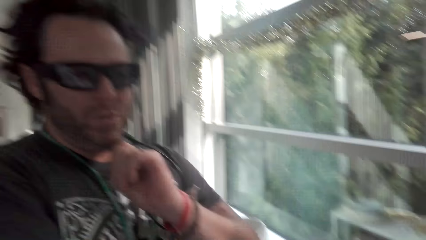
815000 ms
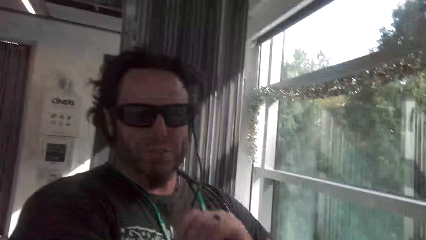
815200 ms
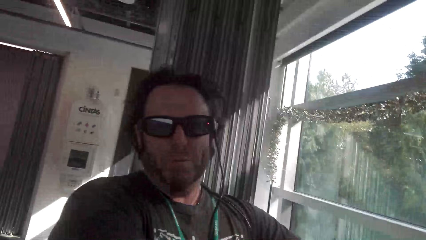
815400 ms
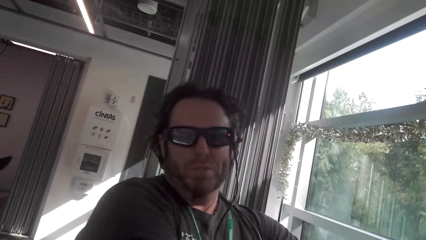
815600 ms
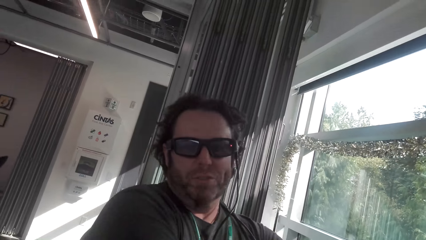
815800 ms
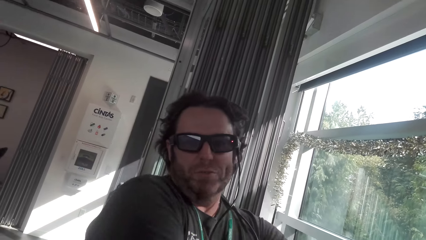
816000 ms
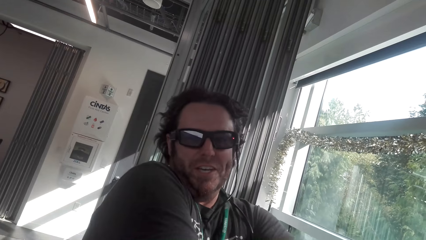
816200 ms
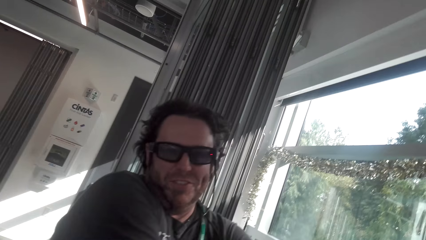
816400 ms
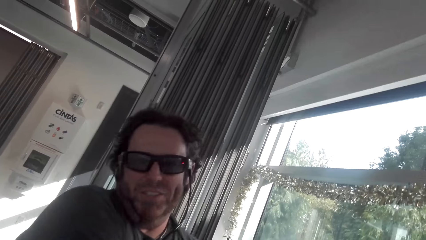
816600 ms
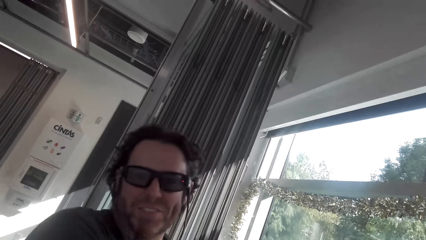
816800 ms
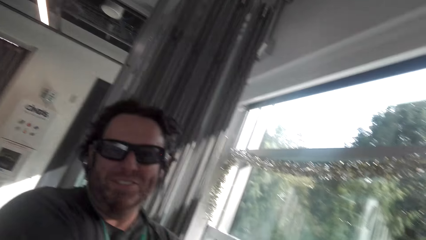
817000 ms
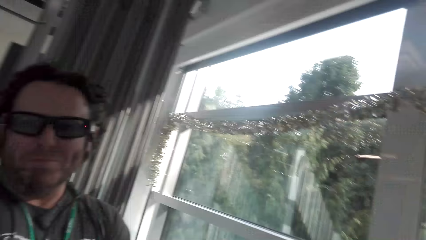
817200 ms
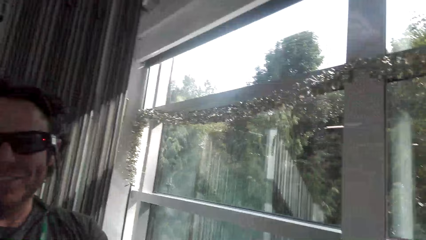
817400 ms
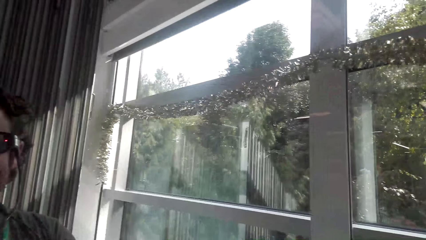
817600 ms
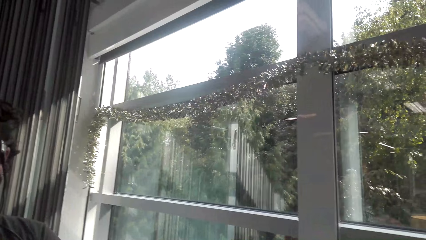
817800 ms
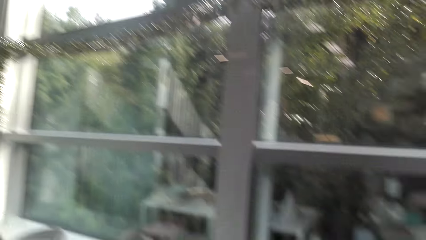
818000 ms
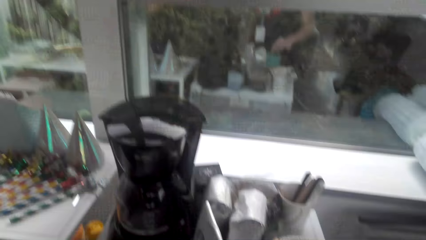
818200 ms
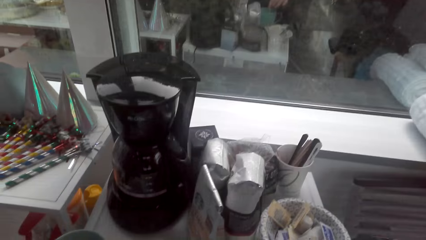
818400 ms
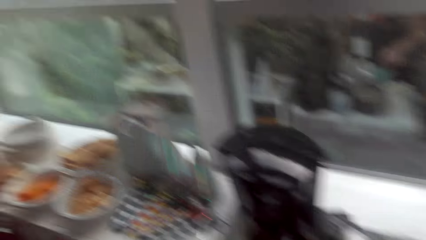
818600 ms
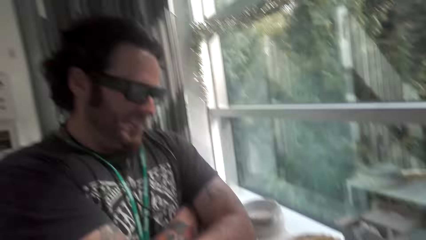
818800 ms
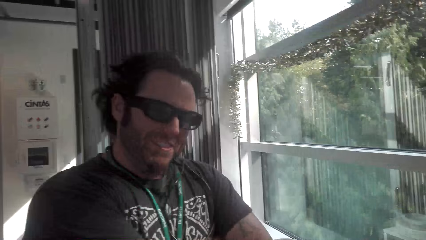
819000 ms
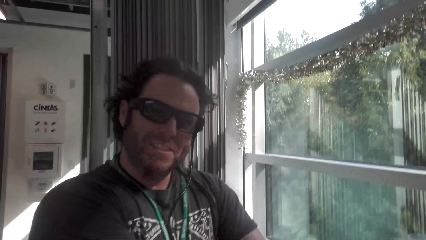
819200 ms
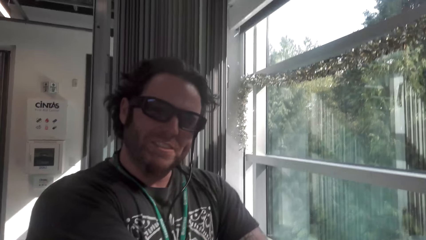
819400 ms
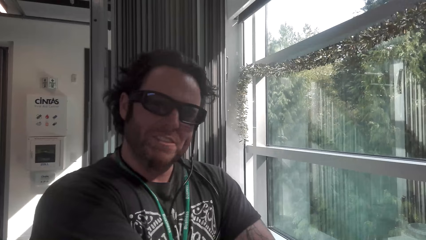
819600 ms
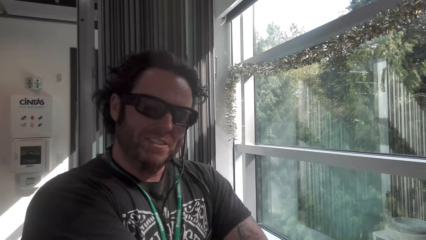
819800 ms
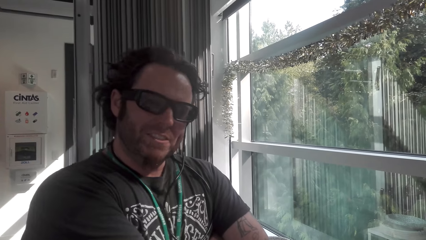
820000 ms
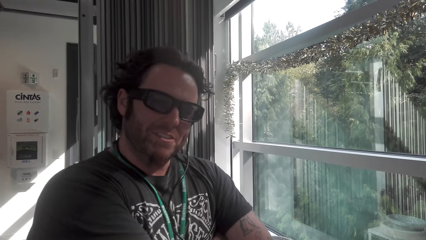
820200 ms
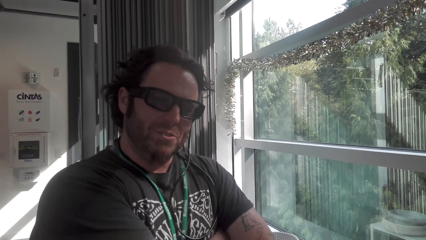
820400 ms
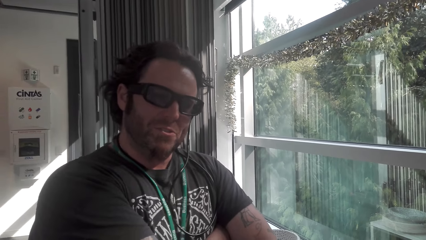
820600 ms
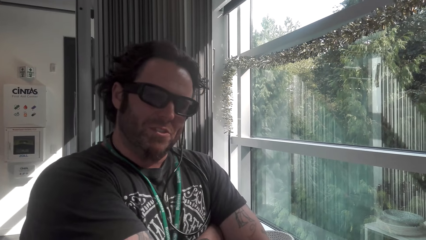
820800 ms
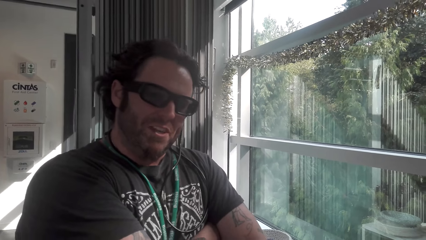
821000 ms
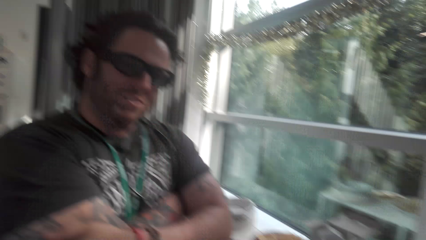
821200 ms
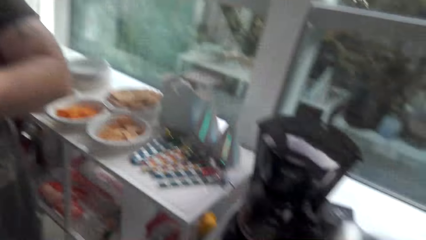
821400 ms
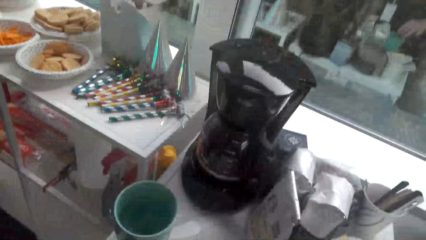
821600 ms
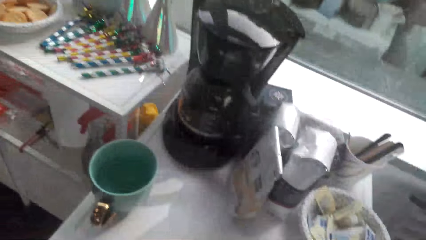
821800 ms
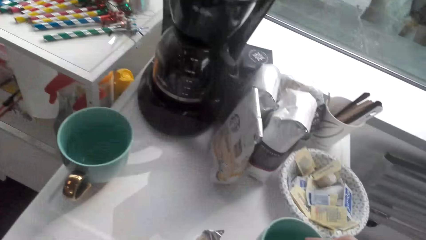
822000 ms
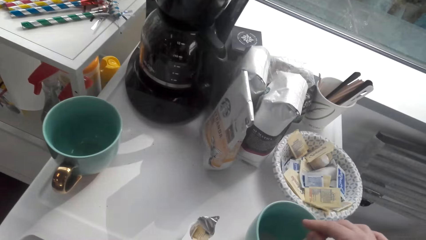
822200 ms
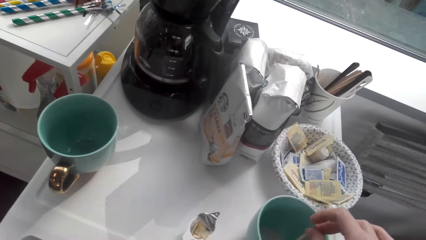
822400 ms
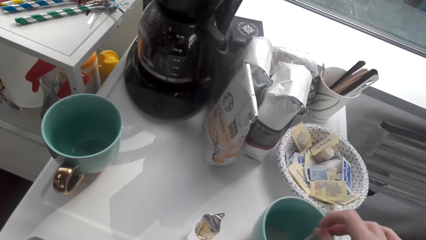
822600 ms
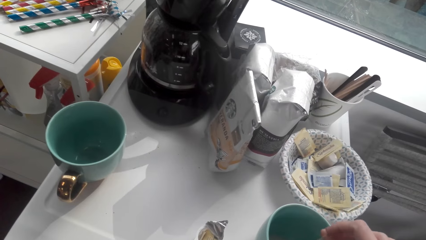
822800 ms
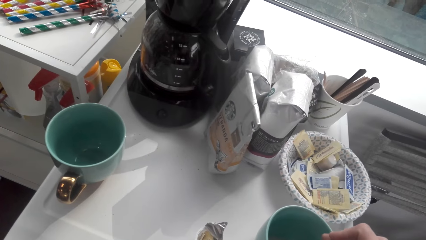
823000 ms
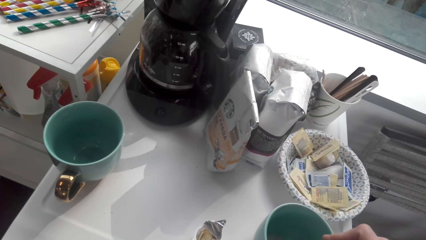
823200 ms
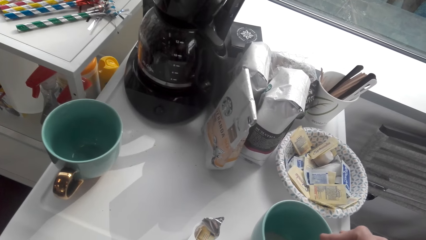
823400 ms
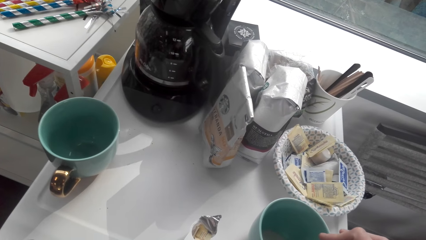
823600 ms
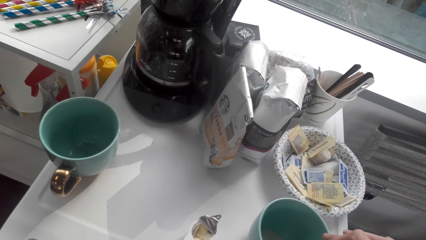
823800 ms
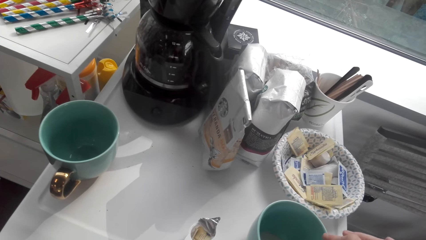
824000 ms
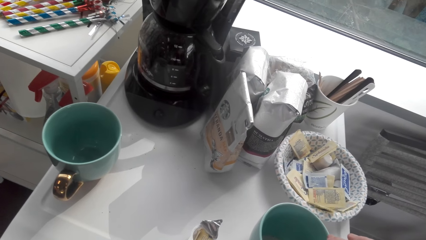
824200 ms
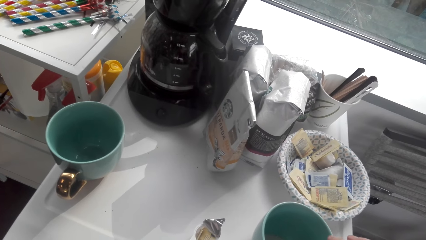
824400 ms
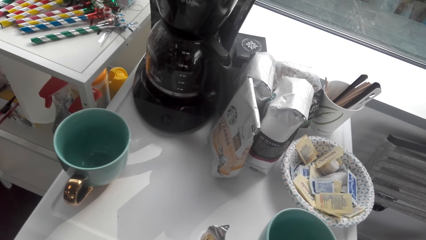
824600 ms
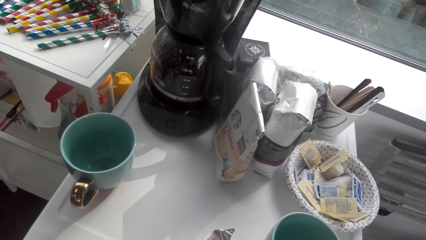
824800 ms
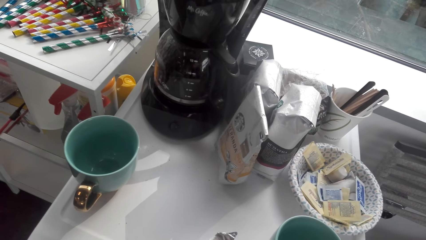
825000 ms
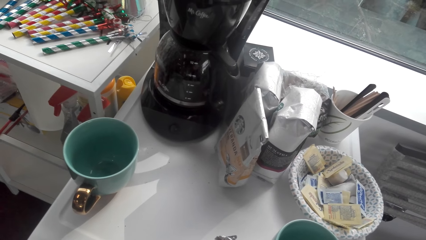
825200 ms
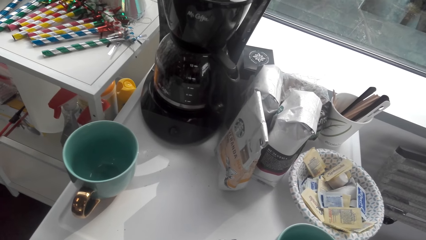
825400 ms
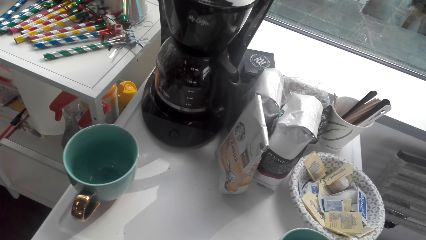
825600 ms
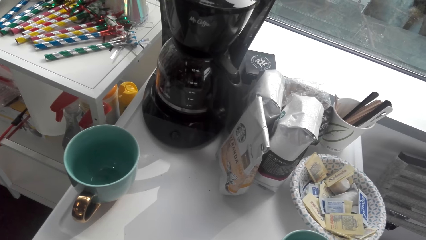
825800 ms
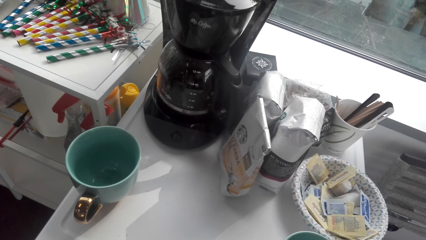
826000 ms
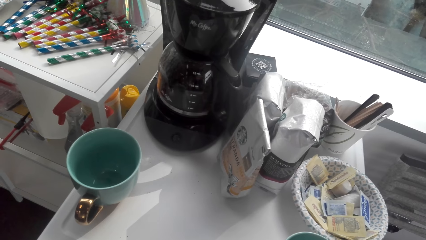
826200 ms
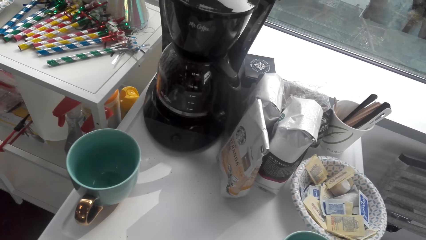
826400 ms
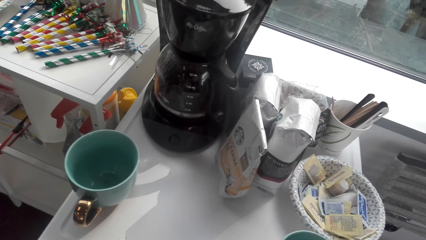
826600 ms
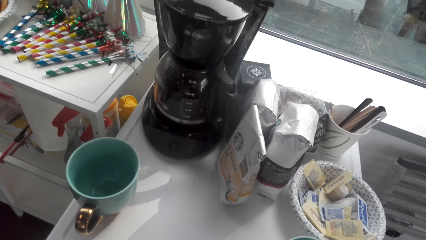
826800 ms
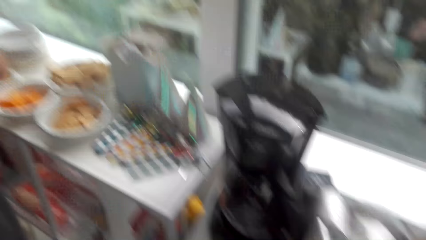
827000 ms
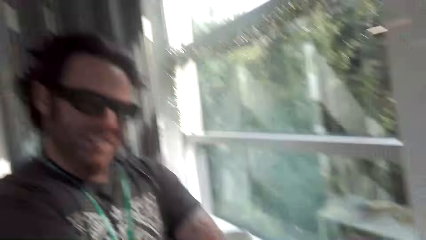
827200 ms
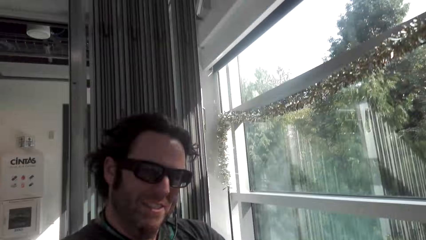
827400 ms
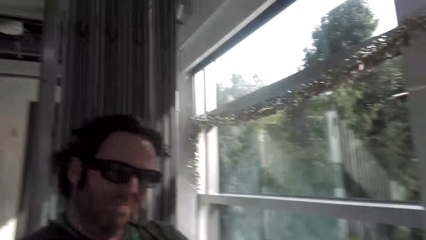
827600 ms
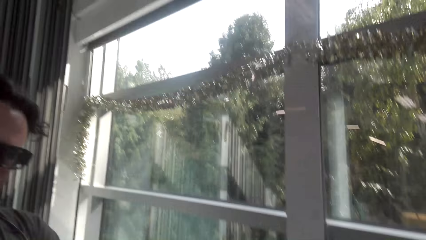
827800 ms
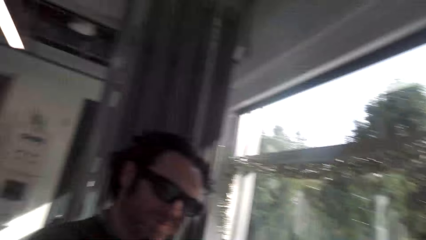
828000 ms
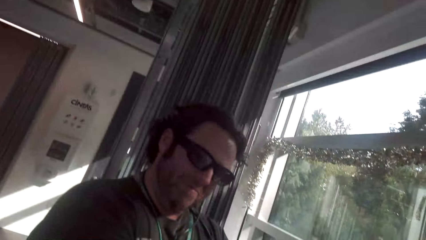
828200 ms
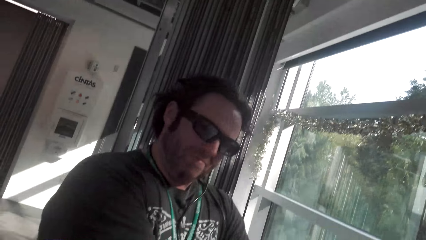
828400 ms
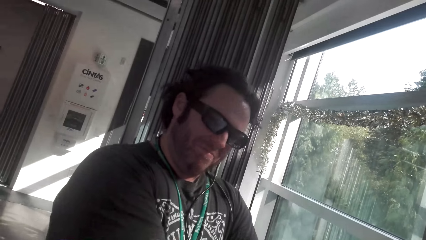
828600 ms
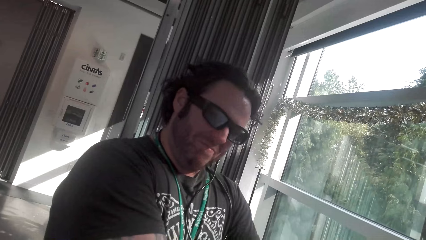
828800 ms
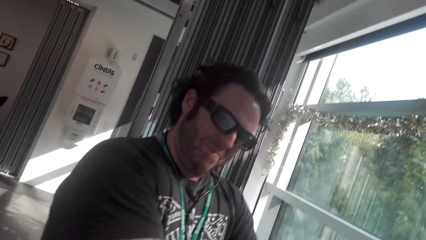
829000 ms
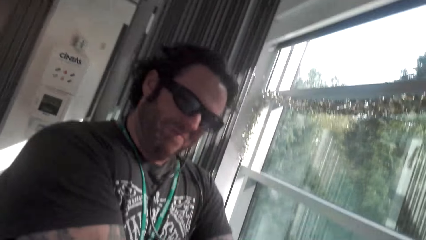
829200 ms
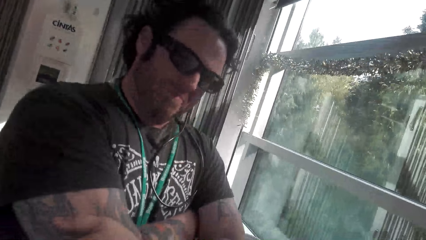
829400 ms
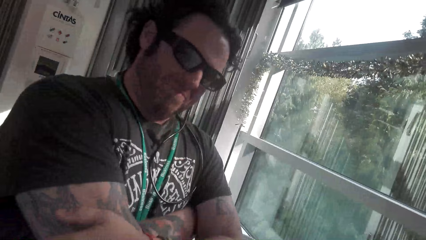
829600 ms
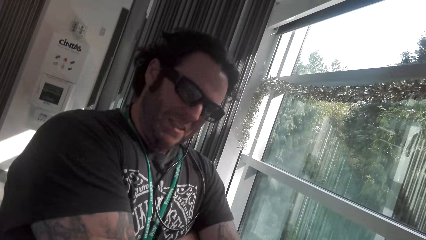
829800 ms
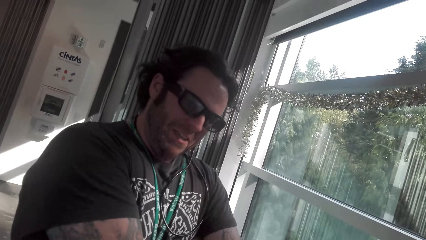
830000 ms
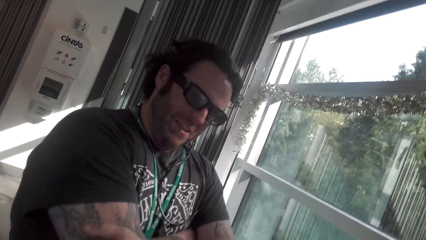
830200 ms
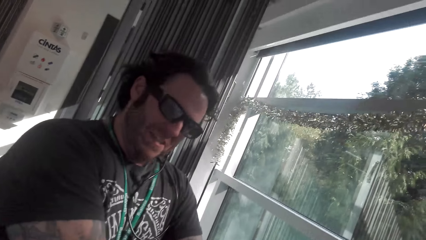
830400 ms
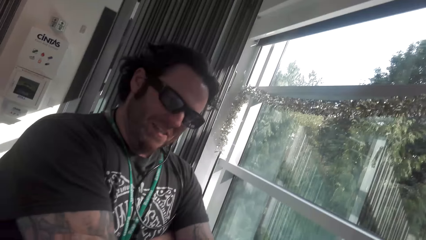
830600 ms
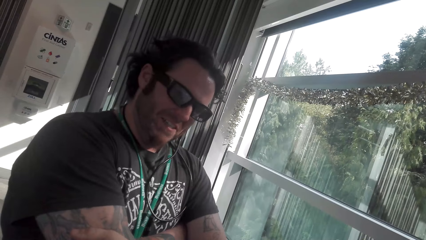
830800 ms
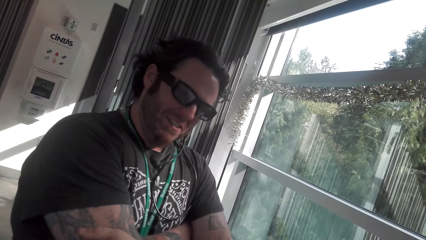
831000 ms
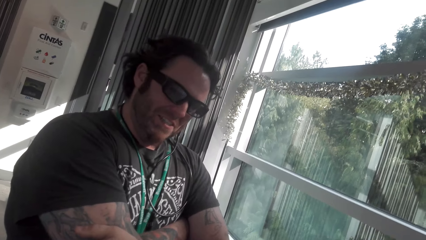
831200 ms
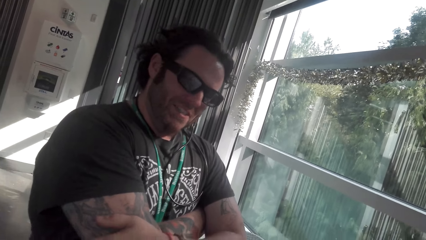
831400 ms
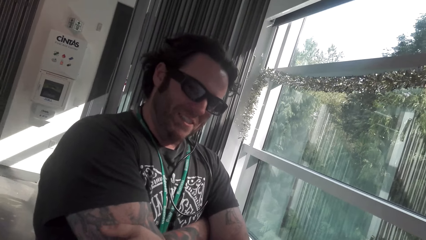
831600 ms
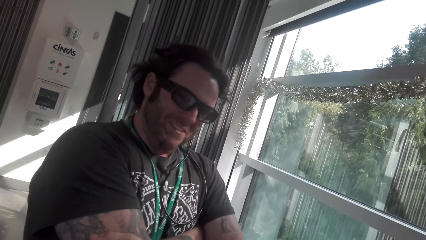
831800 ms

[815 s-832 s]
The camera wearer looks at a man. They converse with the man. The man converses with the camera wearer. The camera wearer converses with the man. They look at the cup. They converse with another man.
